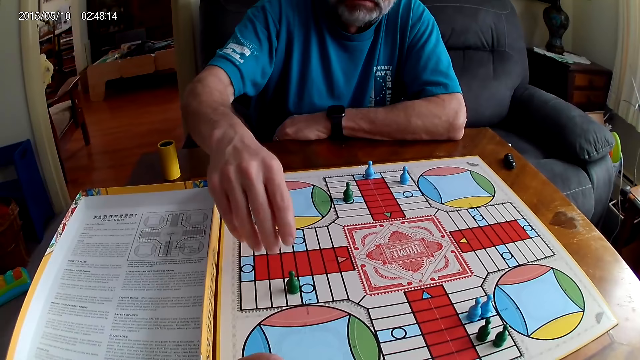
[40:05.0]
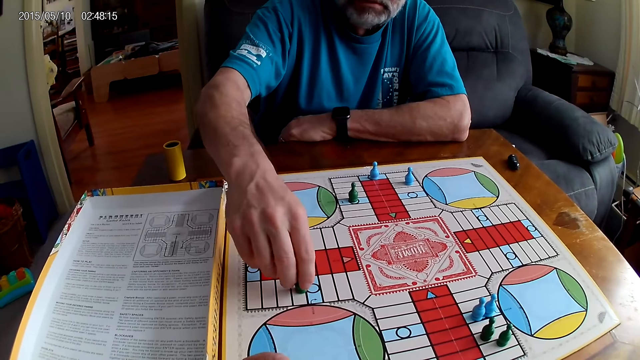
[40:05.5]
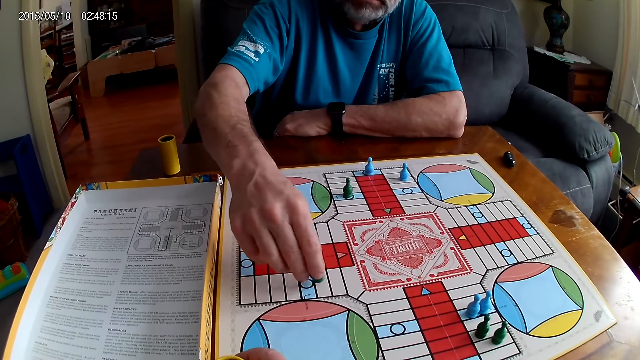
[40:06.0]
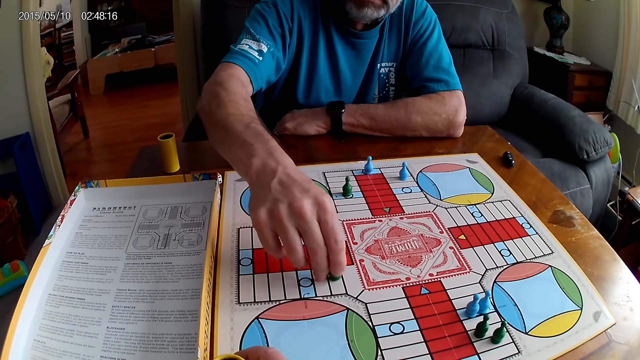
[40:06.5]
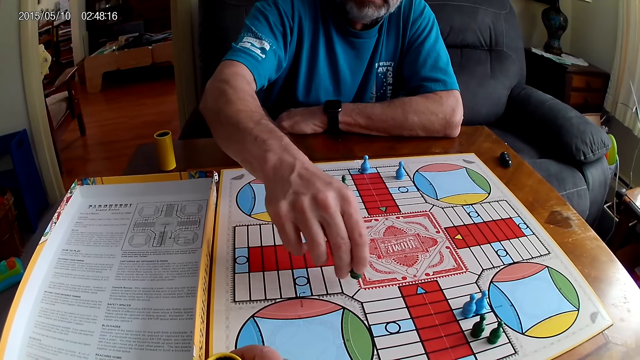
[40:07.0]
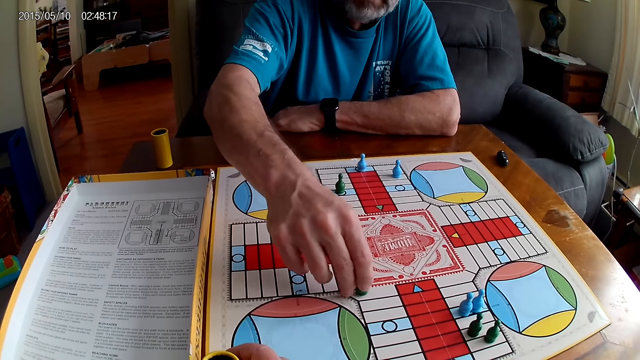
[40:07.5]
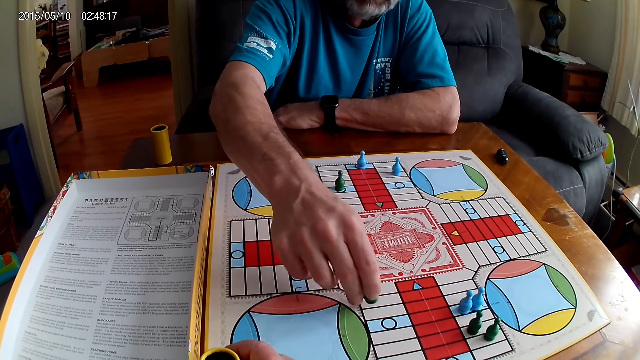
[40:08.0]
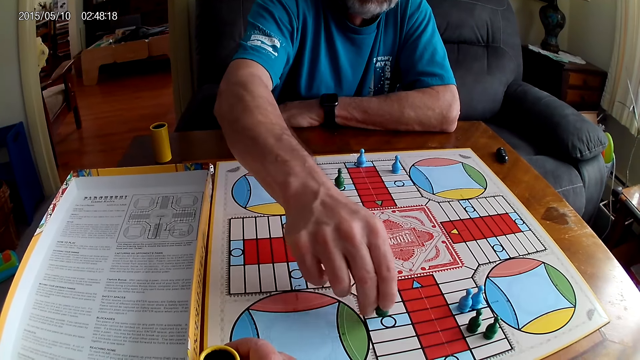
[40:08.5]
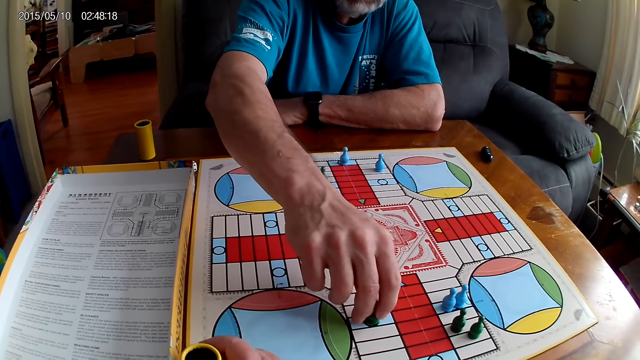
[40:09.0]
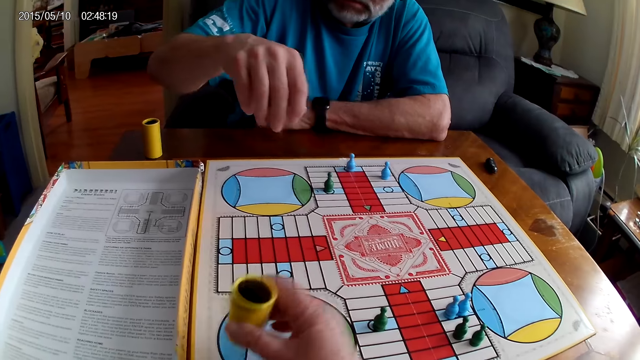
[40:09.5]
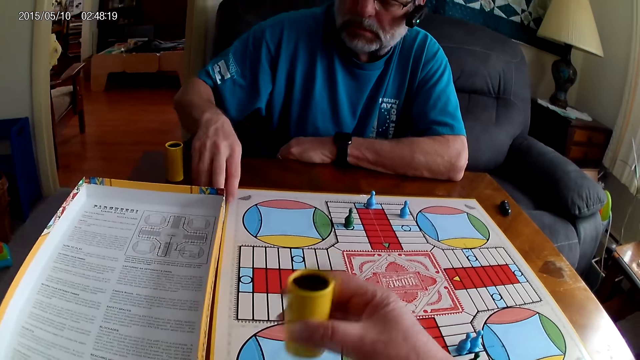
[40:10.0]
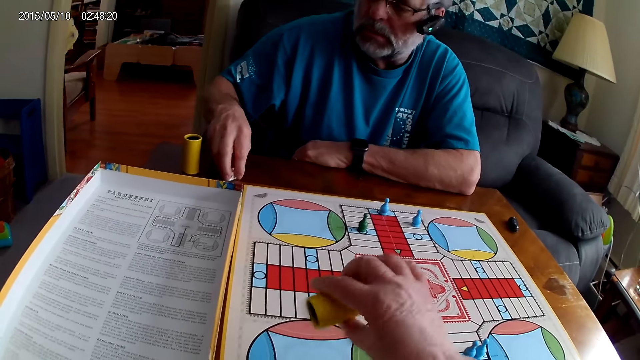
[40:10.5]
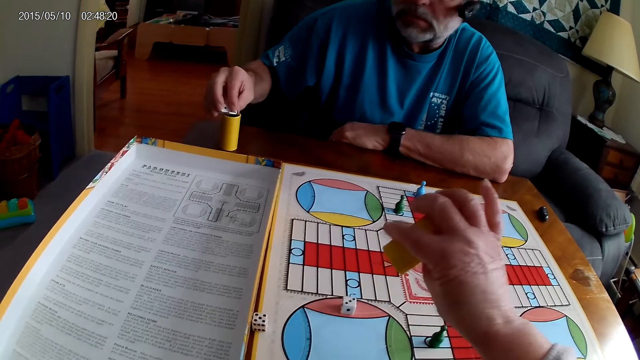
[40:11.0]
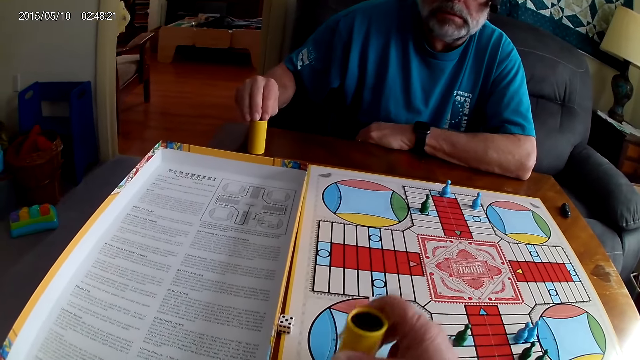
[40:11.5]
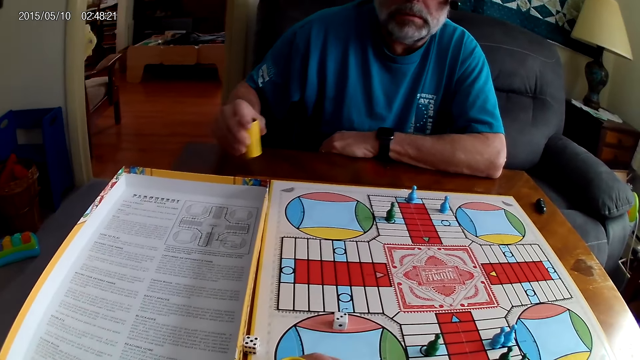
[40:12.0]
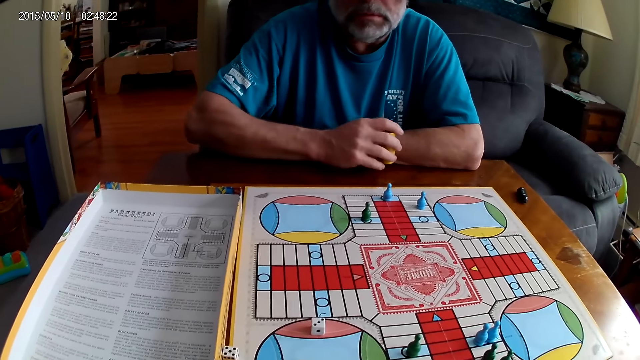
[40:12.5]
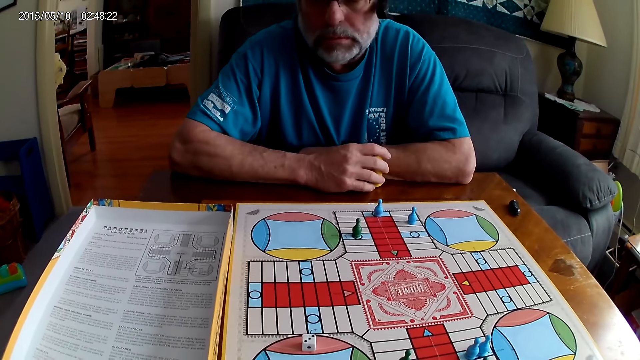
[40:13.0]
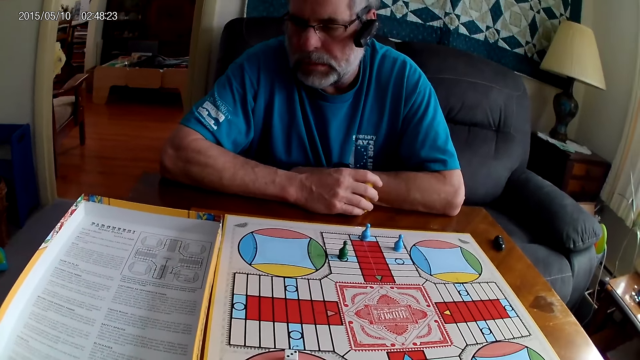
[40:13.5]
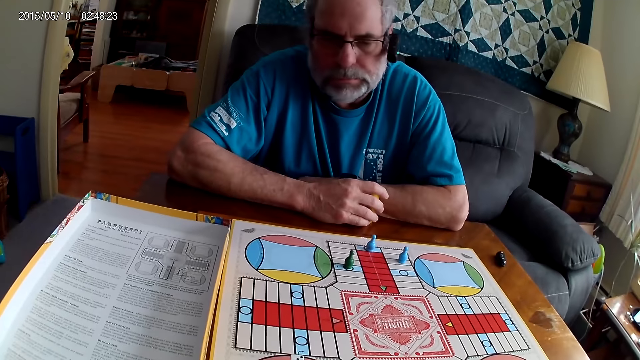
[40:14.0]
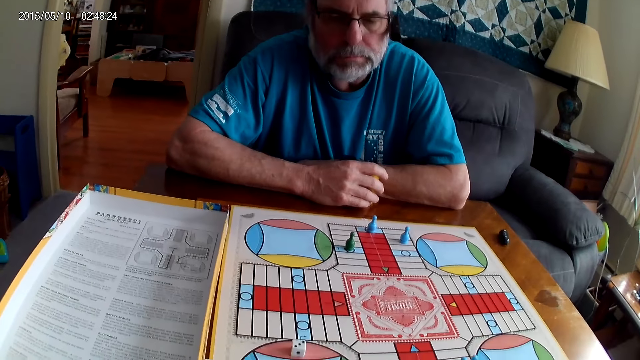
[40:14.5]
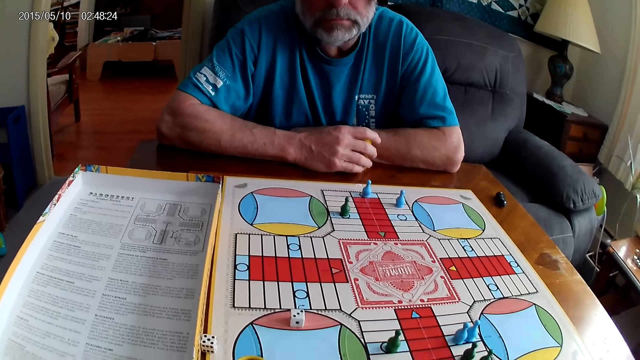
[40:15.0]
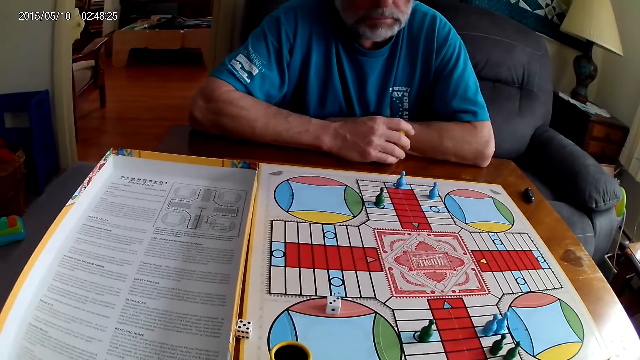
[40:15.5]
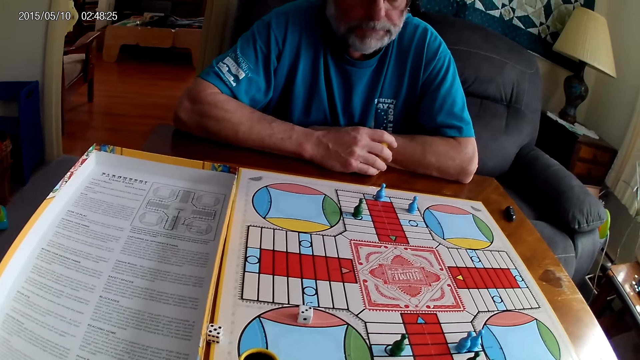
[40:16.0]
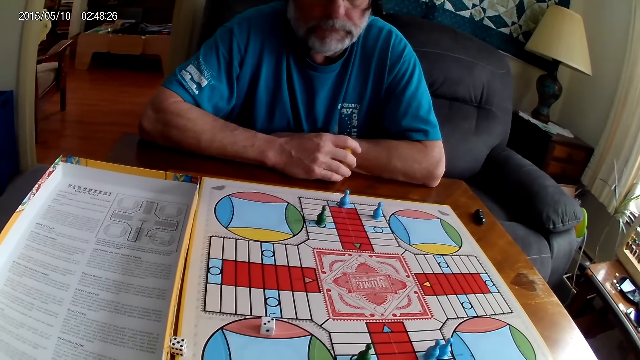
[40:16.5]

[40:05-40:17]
A man moves a chess or Ludo pawn on the Ludo board. The man places the Ludo pawn on the board. The camera wearer shakes the dice shaker. They play Ludo. The man takes the dice from the Ludo board with the right hand. The camera wearer pours the dice on the board. The man puts the dice into the dice shaker and picks the dice shaker. The camera wearer places the dice shaker on the board and stares at the board. The man holds the dice shaker and stares at the board.

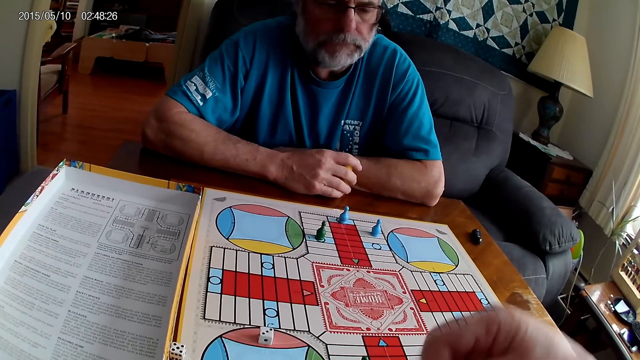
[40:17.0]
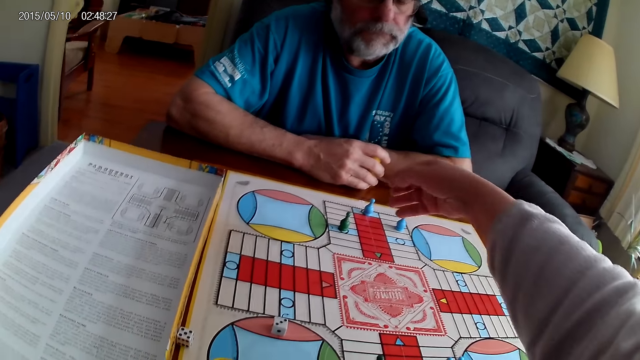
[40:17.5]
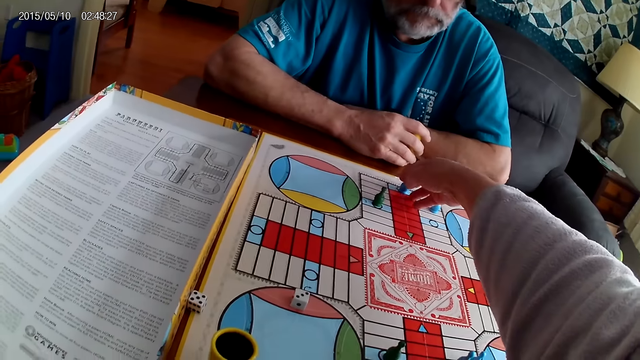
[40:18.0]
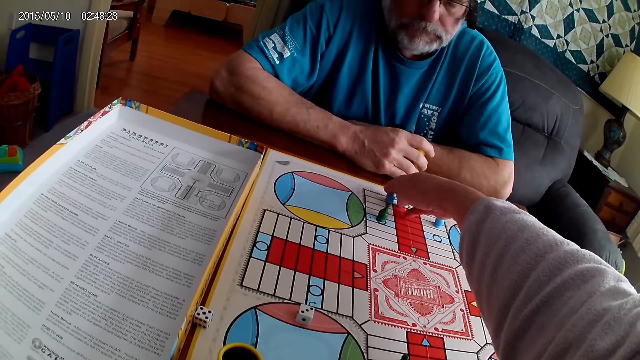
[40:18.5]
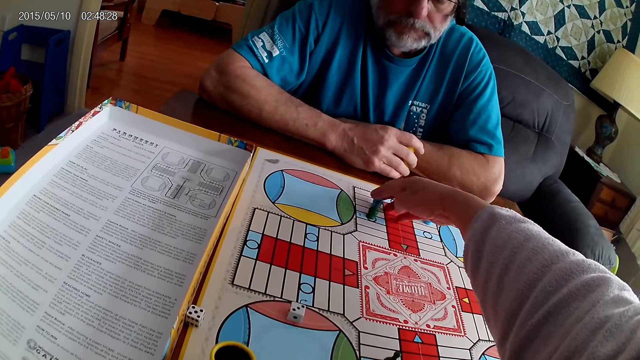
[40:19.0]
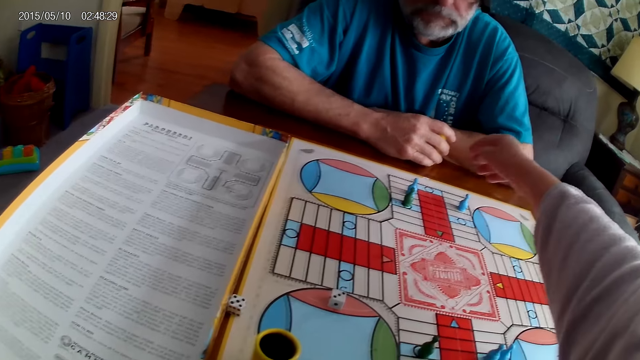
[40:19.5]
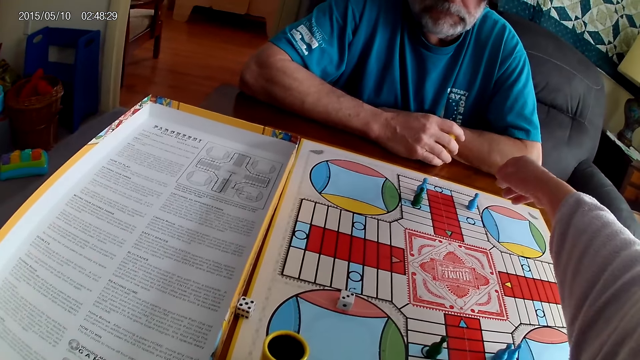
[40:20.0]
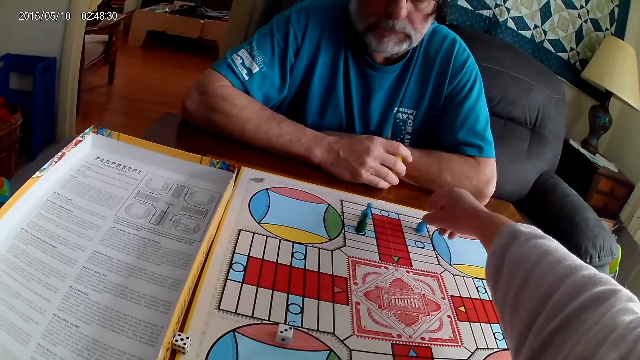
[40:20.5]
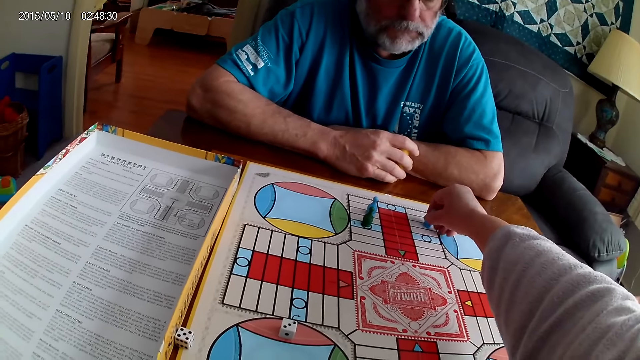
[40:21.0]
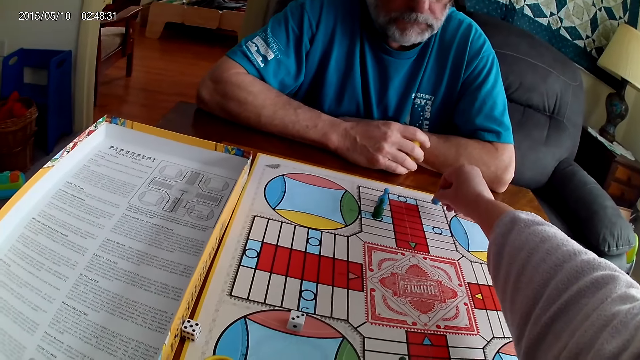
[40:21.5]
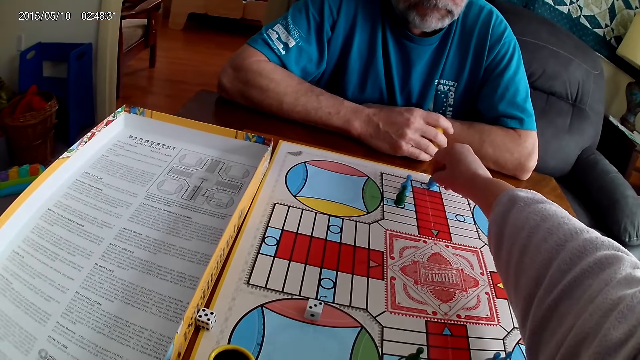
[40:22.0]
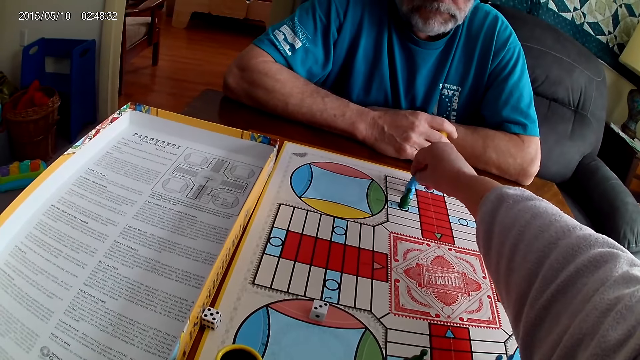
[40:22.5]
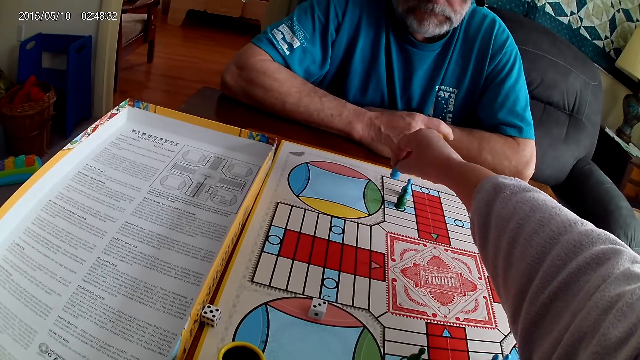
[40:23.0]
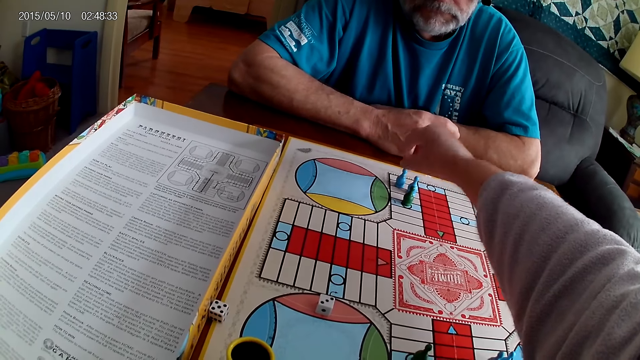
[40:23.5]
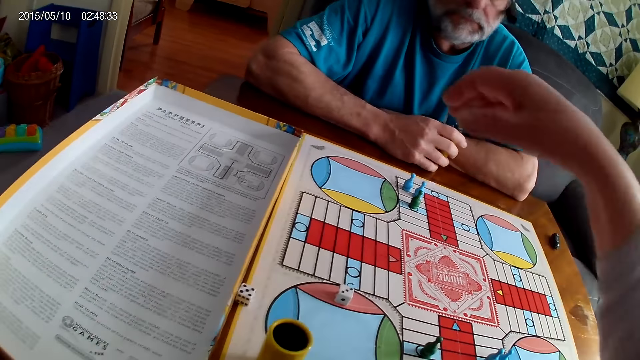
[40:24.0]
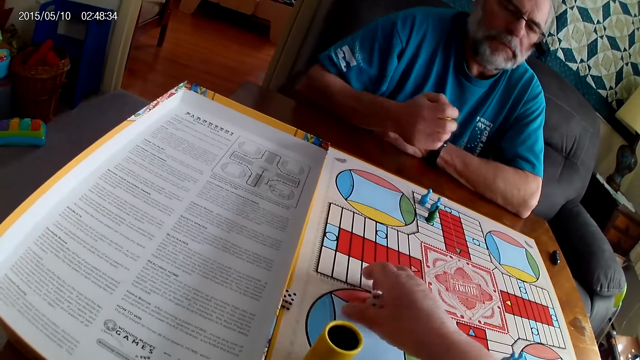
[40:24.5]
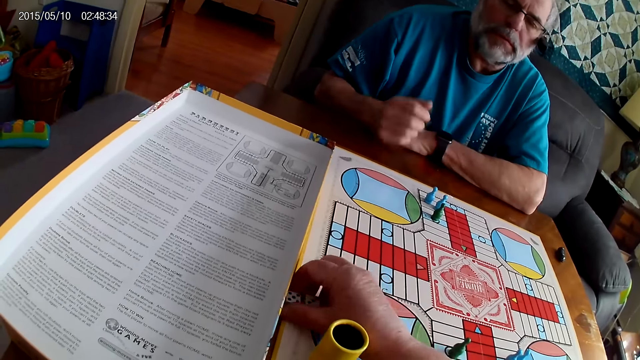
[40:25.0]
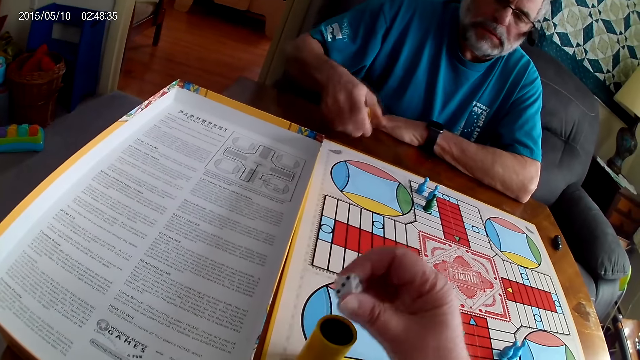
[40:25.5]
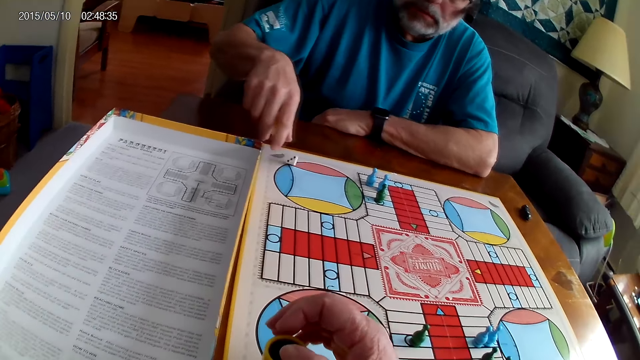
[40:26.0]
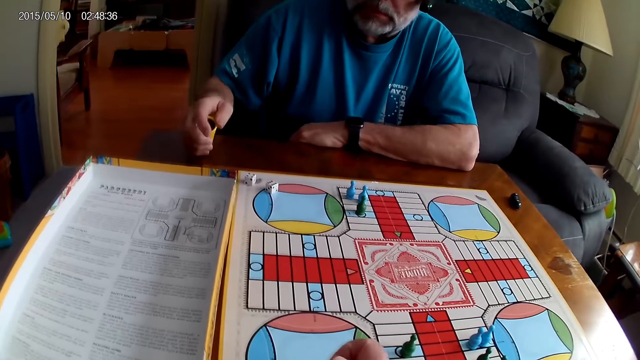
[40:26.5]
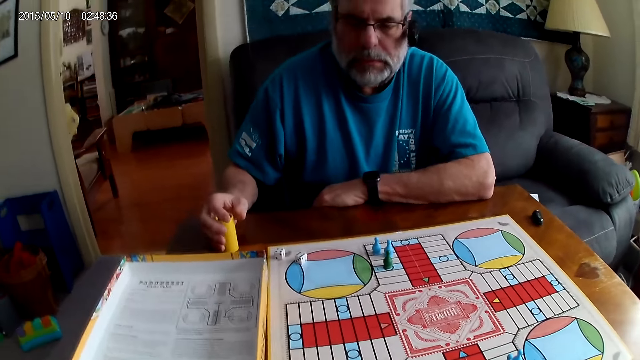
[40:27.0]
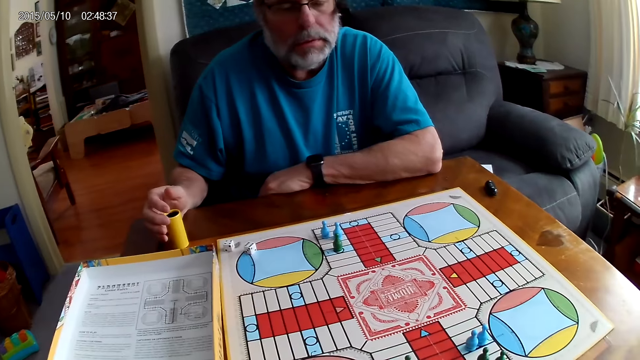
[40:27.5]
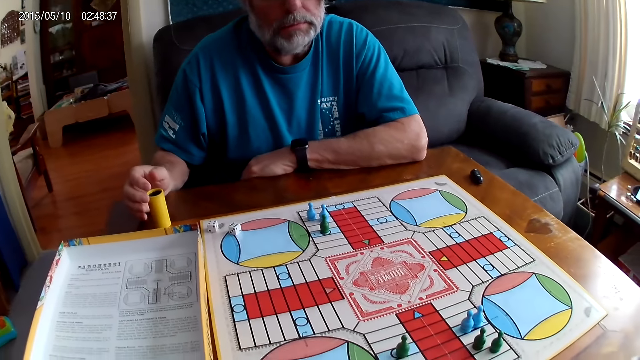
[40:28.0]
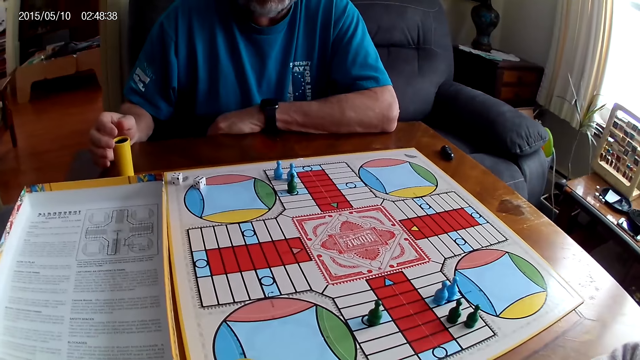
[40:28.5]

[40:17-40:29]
The camera wearer picks a Ludo pawn or chess. They move the chess on the Ludo board. They pick another Ludo pawn. They move the chess on the Ludo board again. They place the Ludo pawn on the board. They take the dice from the Ludo board with the right hand. A man shakes the dice shaker. The camera wearer puts the dice into the dice shaker. The man pours the dice on the board and plays Ludo. The camera wearer stares at the board. The man places the dice shaker on the table and stares at the board.
